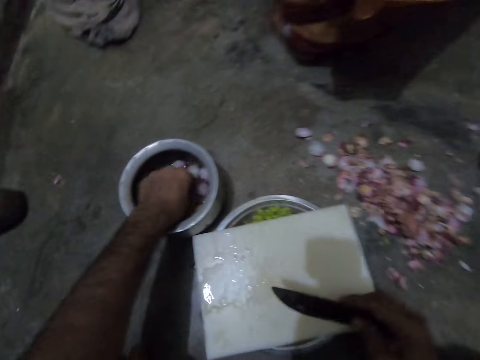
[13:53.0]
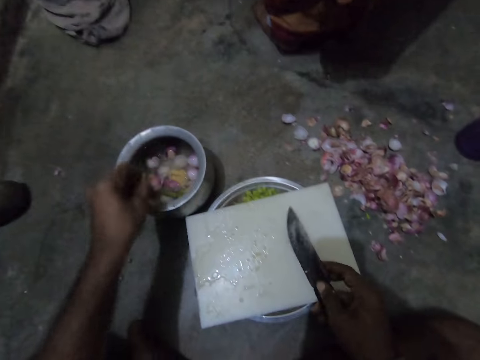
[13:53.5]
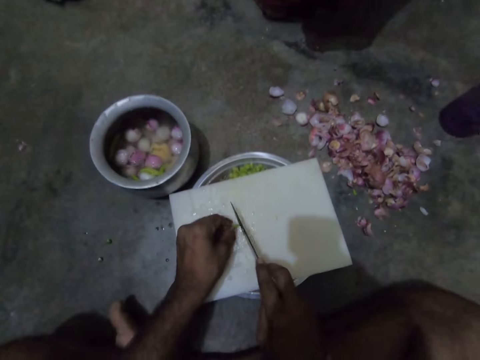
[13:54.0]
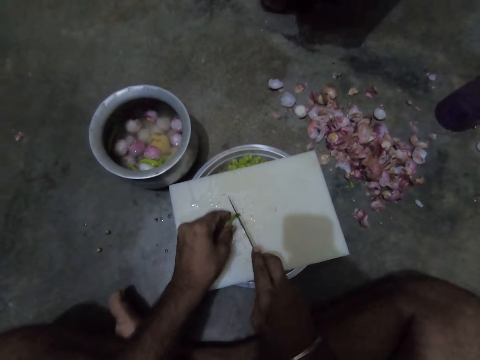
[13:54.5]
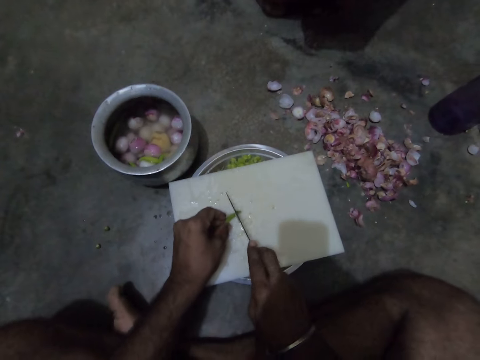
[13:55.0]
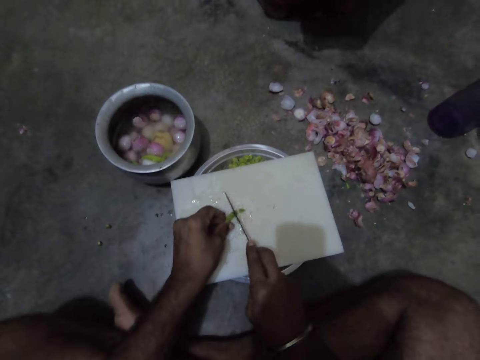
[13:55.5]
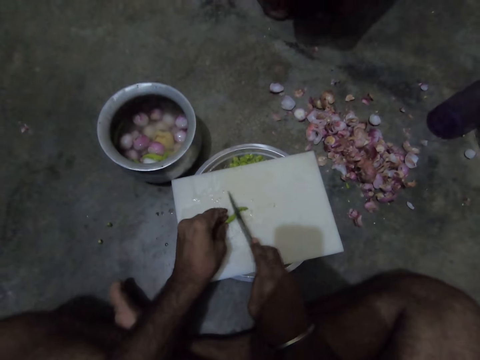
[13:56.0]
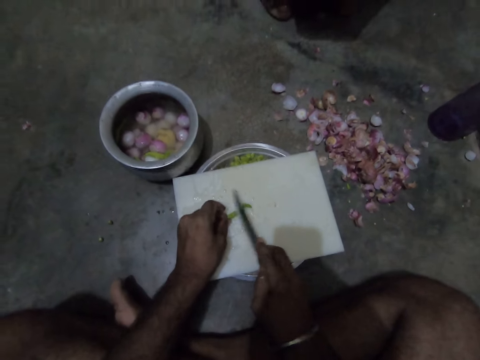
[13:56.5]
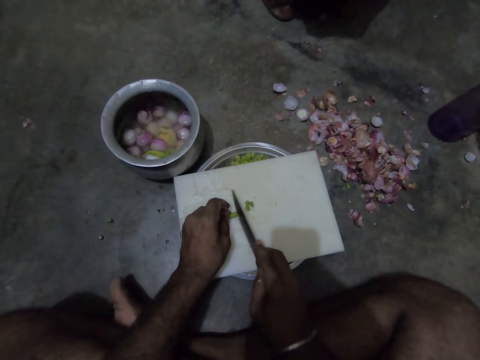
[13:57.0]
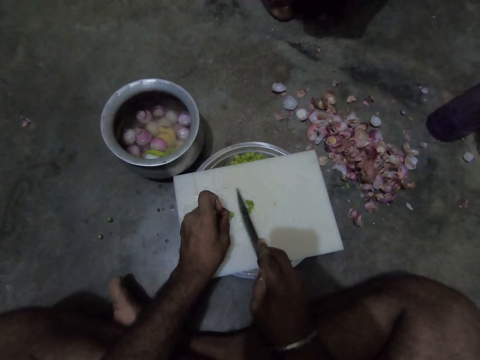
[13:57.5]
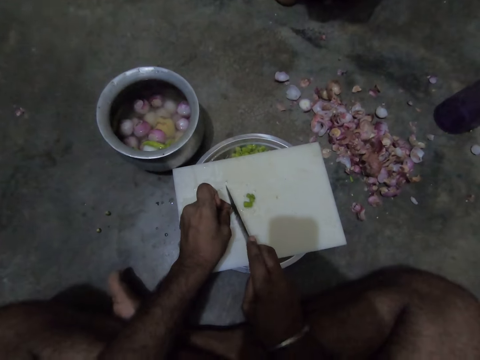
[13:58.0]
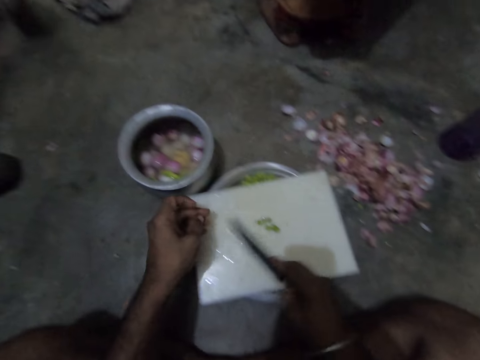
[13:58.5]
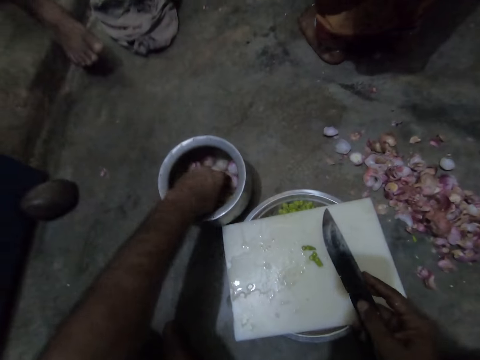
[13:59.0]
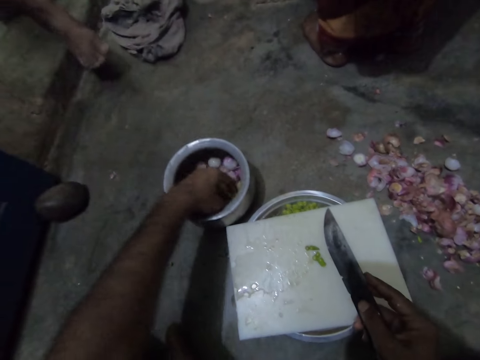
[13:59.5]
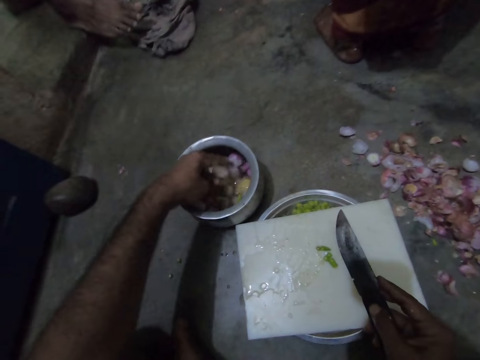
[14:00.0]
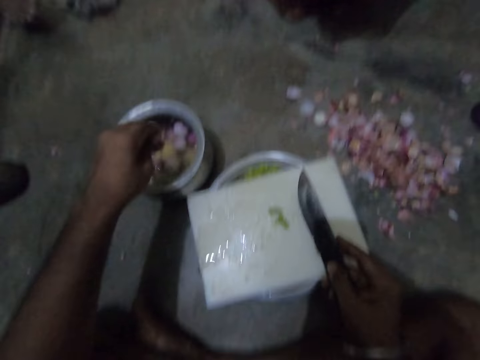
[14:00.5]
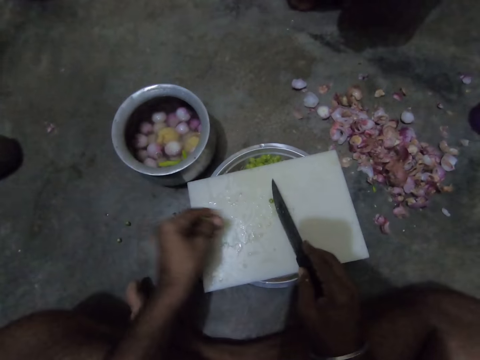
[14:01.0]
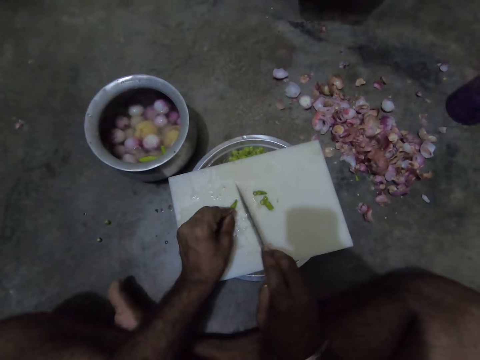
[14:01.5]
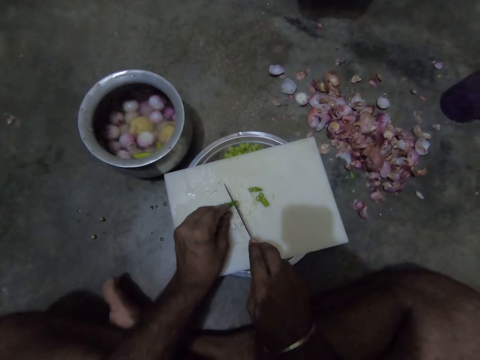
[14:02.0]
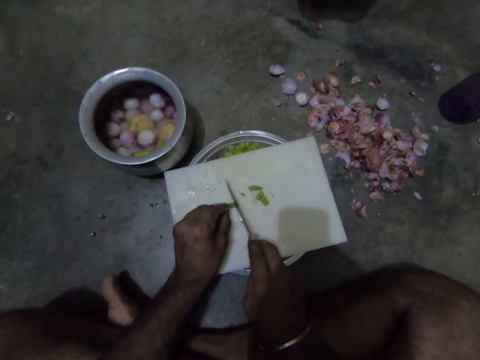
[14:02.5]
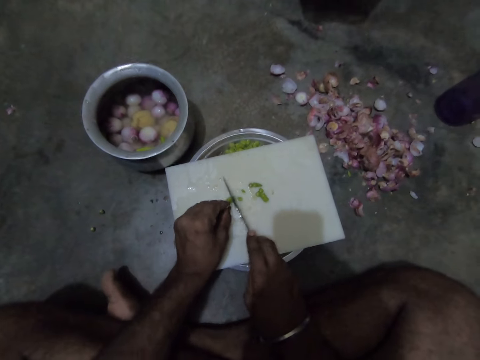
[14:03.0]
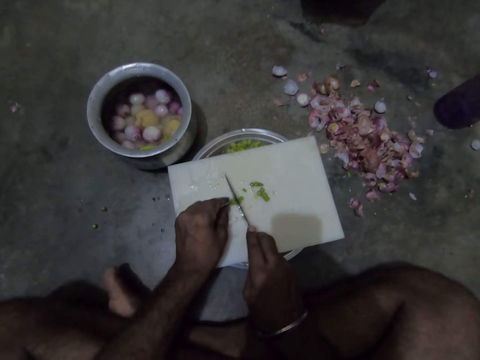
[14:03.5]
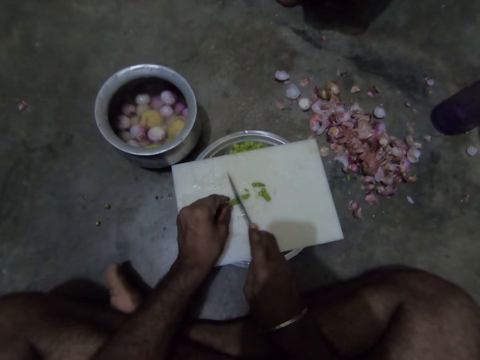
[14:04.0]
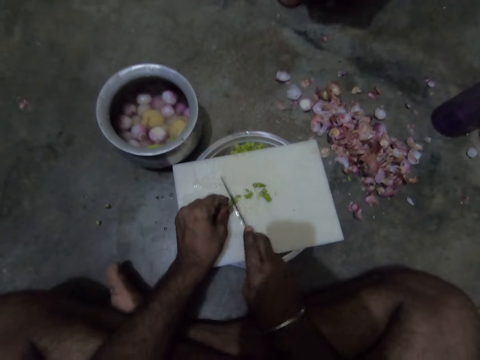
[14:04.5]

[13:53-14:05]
The camera wearer picks pieces of pepper from the bowl of pepper with his left hand. He chops the pepper on the tray with a knife in his right hand. He pushes the chopped pepper from the tray into the steel bowl. A man moves a leg on the floor. The camera wearer picks pieces of pepper from the bowl of pepper with his left hand. He chops the pepper on the tray with the knife in his right hand.

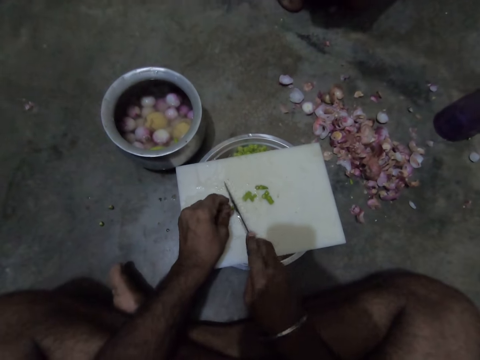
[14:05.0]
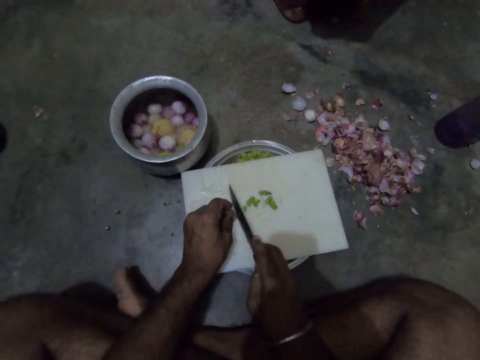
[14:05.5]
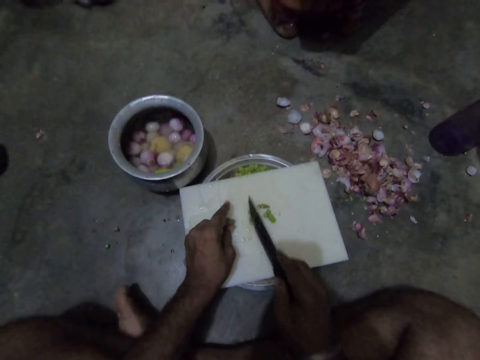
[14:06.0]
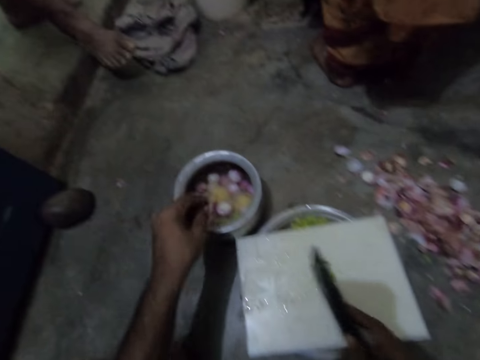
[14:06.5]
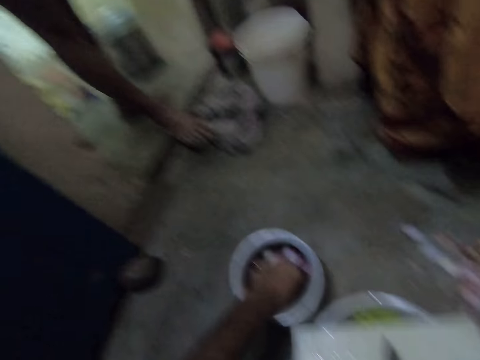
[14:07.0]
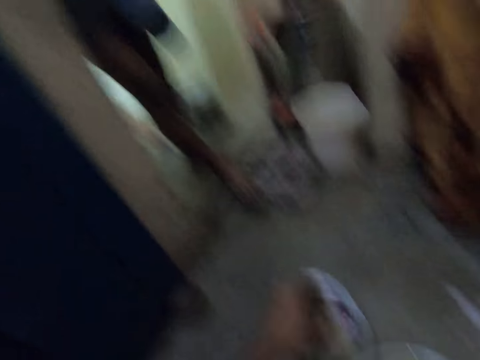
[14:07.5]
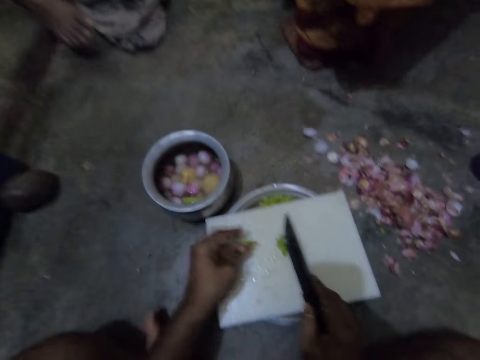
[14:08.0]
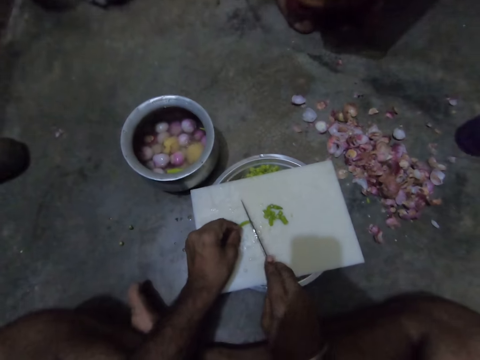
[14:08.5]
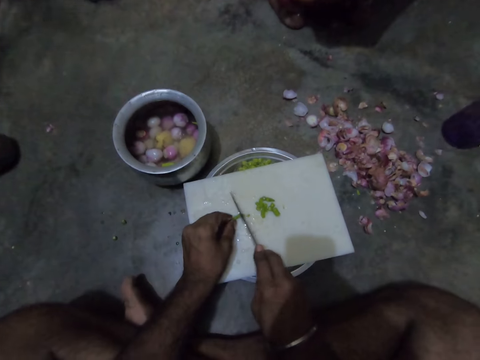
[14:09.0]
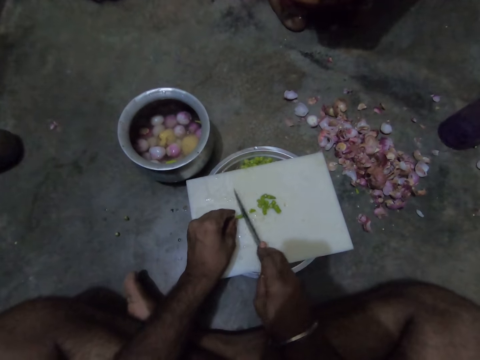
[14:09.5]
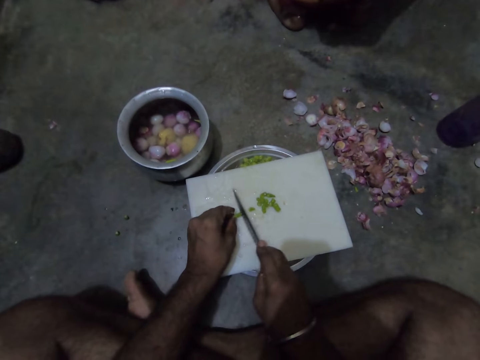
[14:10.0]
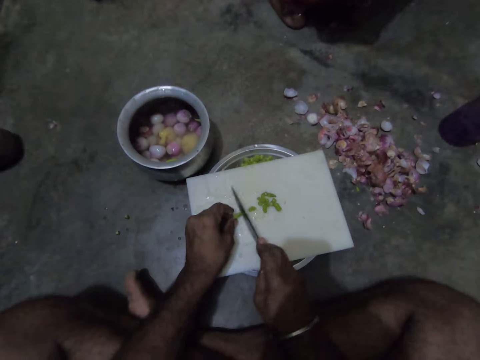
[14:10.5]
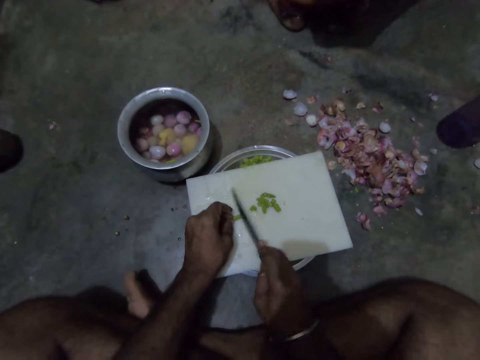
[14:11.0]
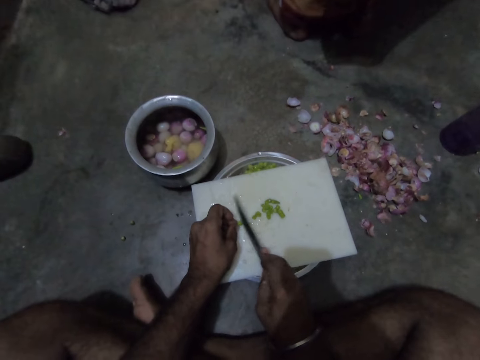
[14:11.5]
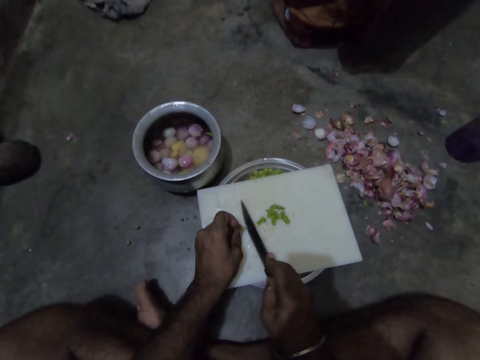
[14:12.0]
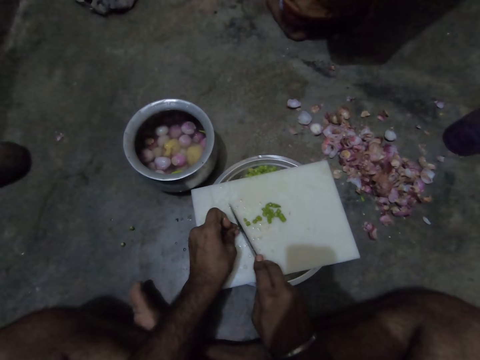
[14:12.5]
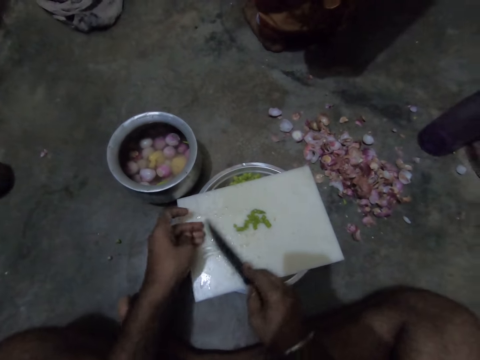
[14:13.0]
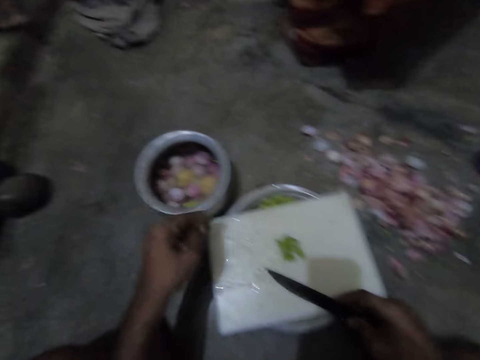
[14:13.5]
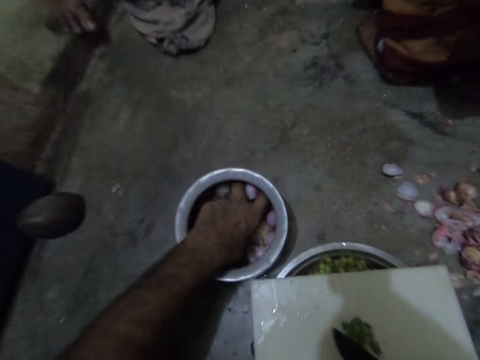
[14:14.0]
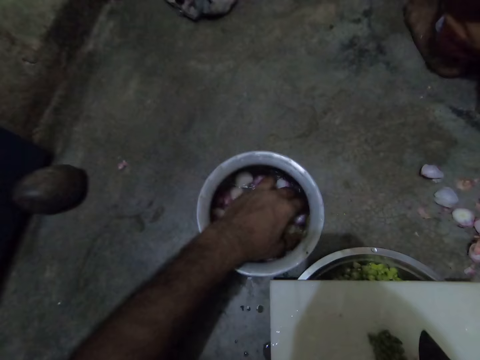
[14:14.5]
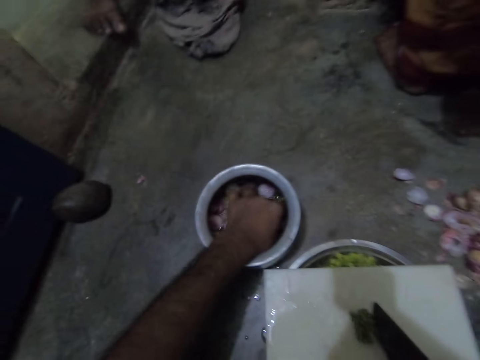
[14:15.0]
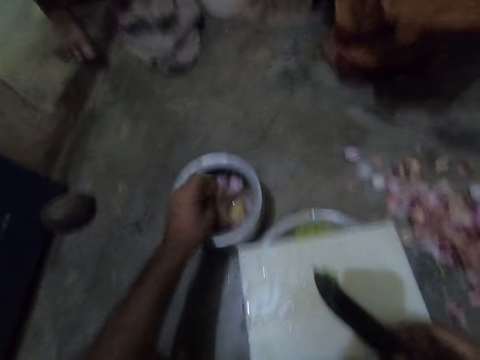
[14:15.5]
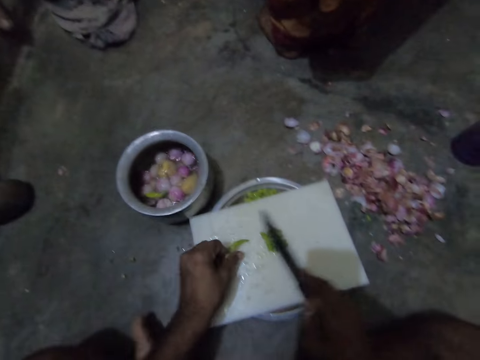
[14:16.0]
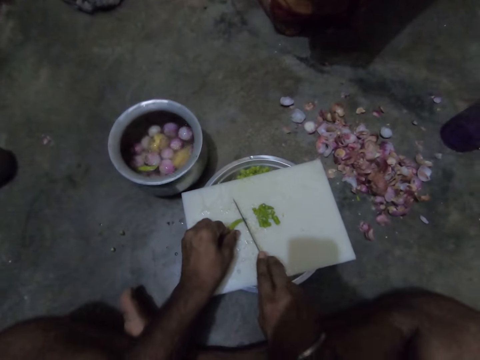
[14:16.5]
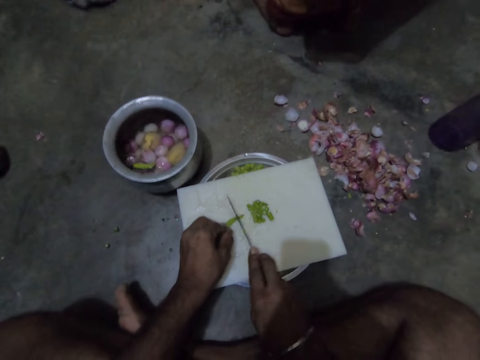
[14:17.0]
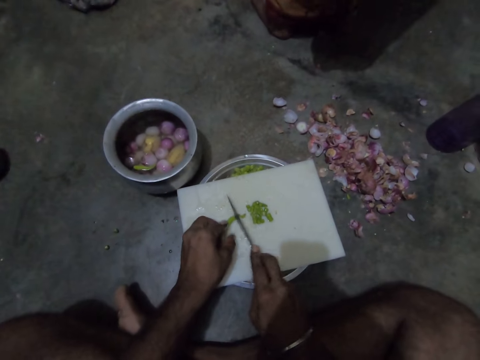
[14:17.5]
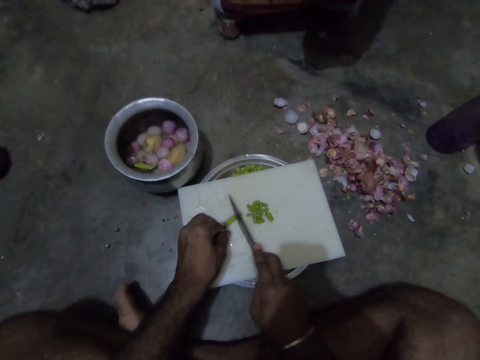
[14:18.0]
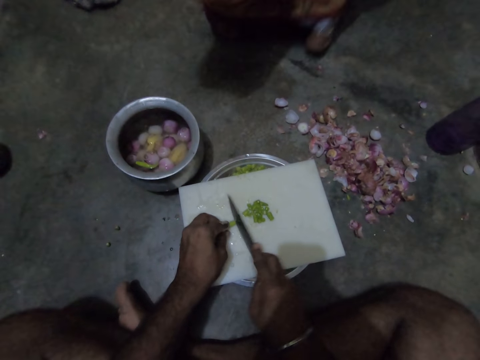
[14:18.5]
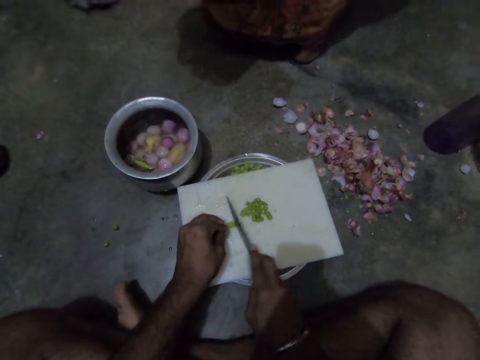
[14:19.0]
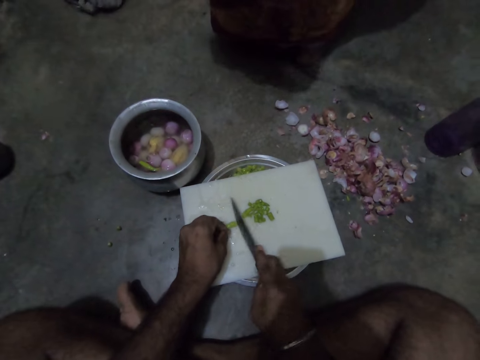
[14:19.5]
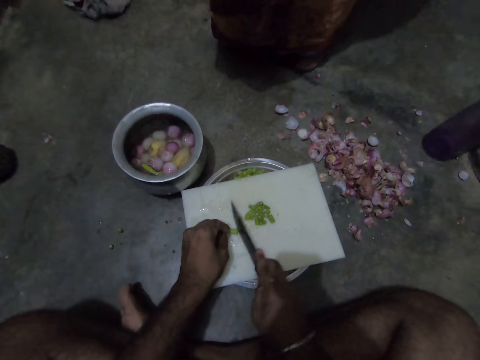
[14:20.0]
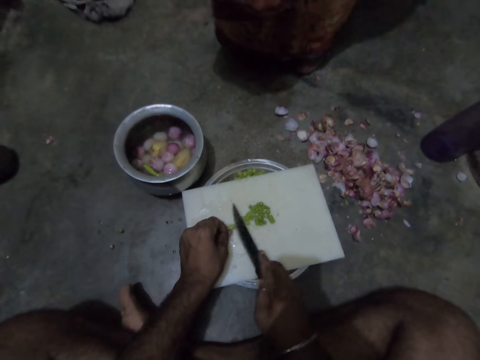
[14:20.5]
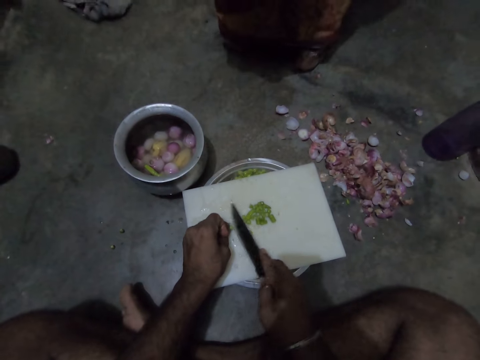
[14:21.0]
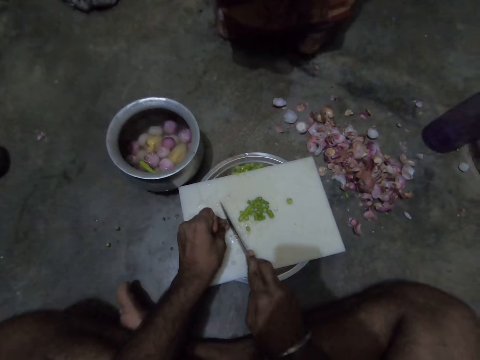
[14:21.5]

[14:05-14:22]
The camera wearer picks a piece of pepper from the bowl of pepper with his left hand. He looks around a room. A man looks around the room. The camera wearer chops the pepper on the tray with a knife in his right hand. He adjusts the pepper on the tray with the knife. He picks a piece of pepper from the bowl of pepper with his left hand. The man moves a leg on the floor. The camera wearer chops the pepper on the tray with the knife in his right hand.
